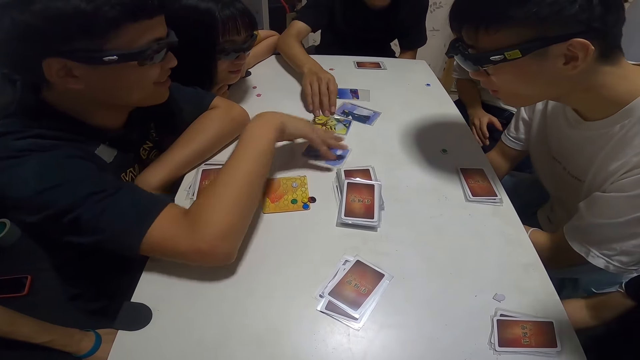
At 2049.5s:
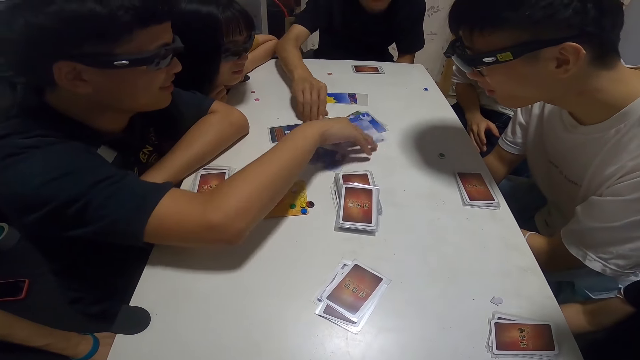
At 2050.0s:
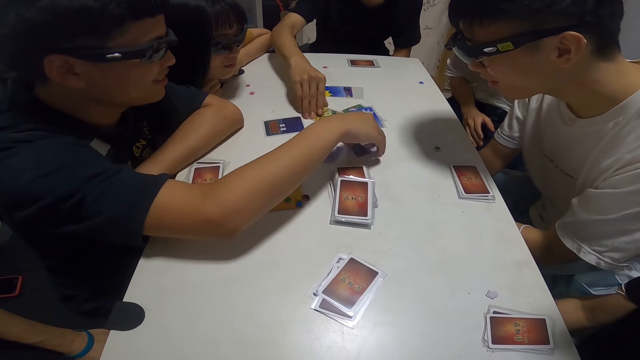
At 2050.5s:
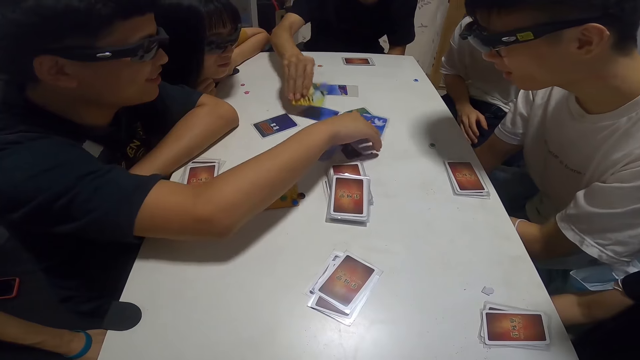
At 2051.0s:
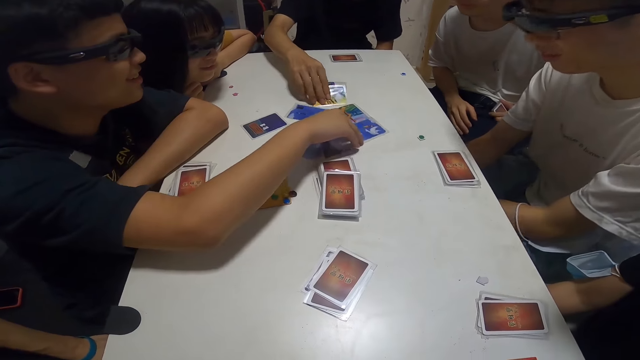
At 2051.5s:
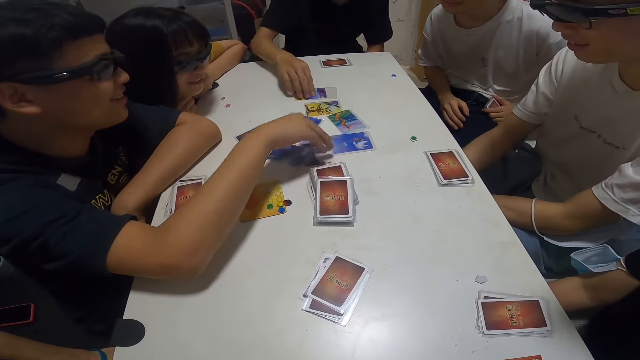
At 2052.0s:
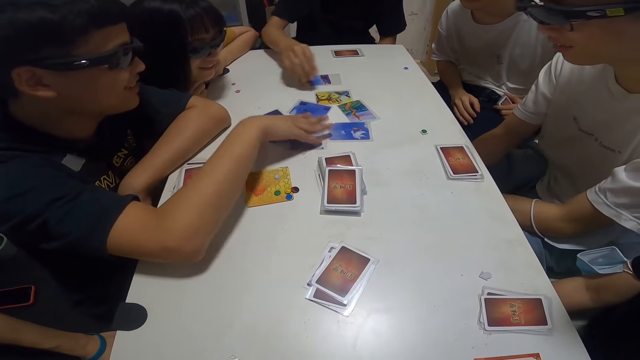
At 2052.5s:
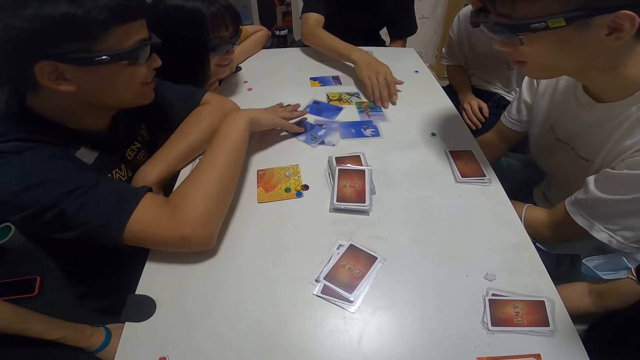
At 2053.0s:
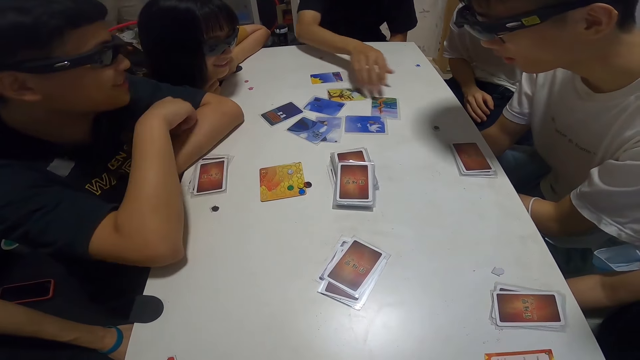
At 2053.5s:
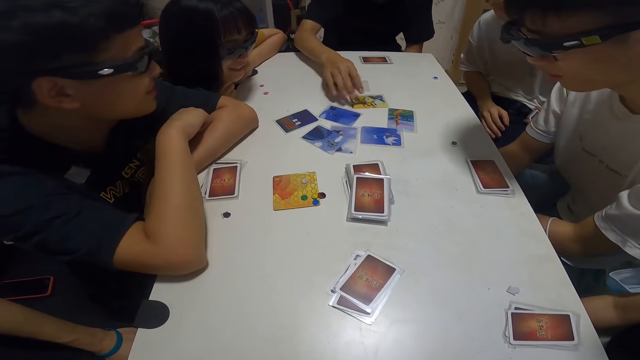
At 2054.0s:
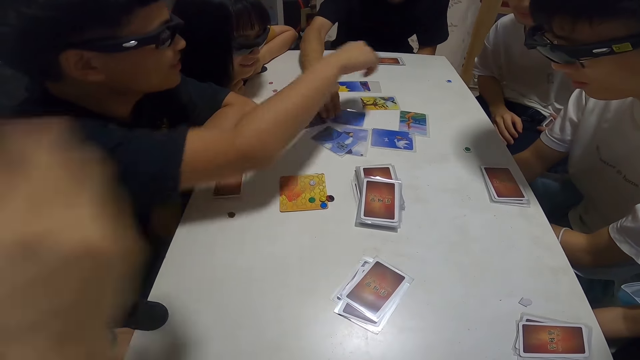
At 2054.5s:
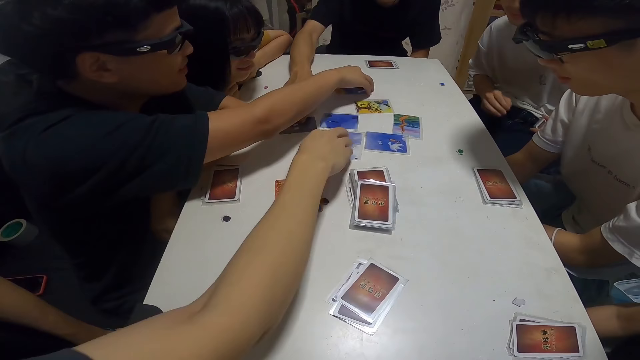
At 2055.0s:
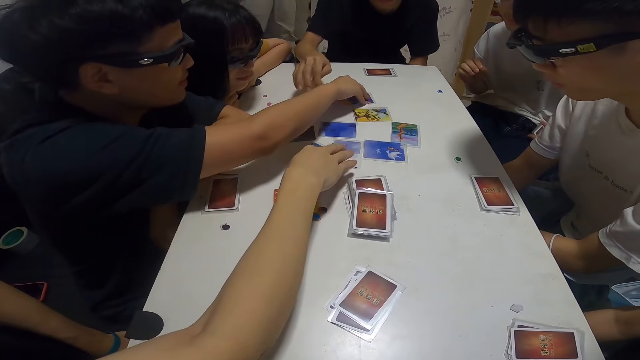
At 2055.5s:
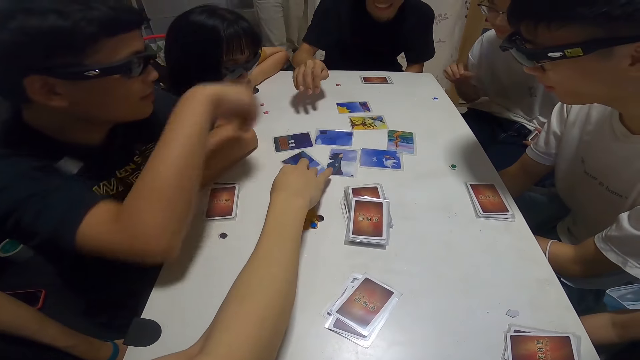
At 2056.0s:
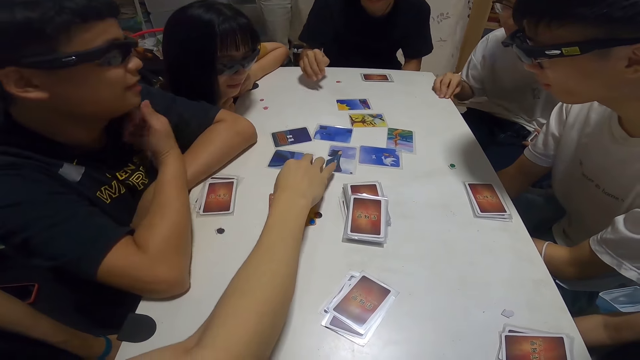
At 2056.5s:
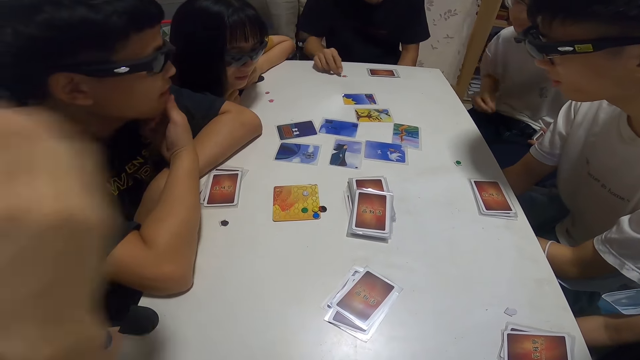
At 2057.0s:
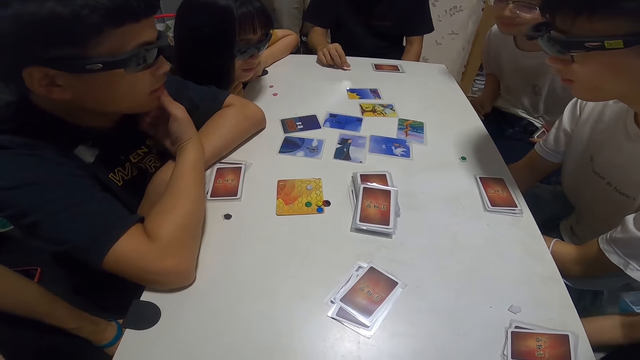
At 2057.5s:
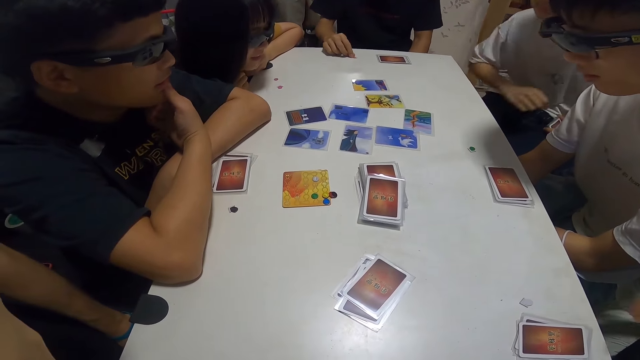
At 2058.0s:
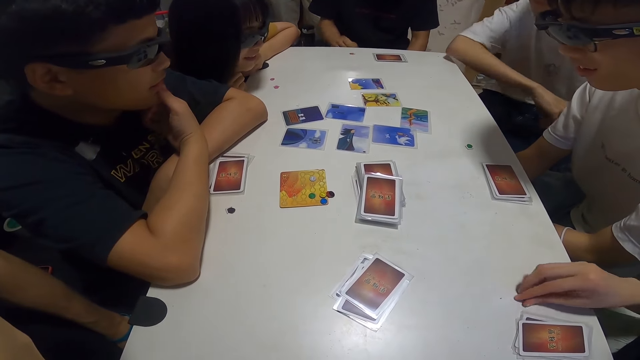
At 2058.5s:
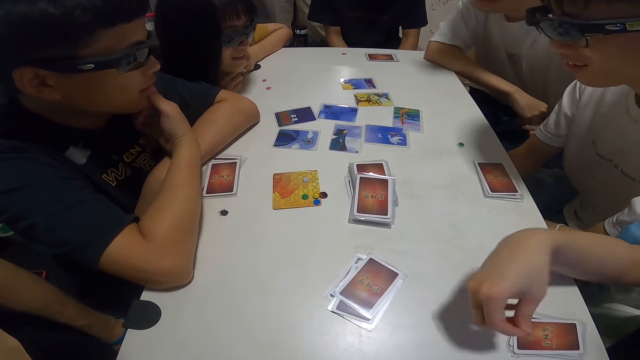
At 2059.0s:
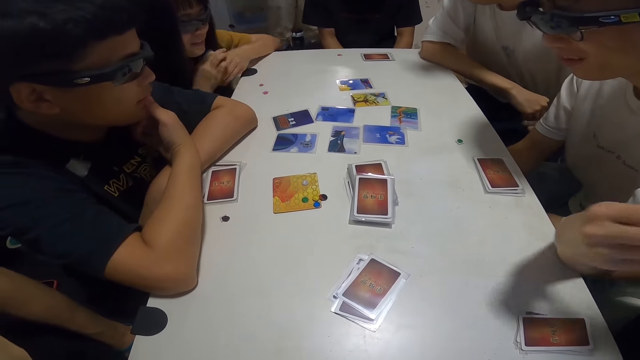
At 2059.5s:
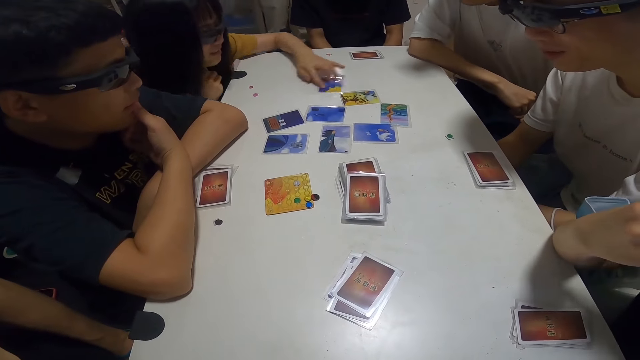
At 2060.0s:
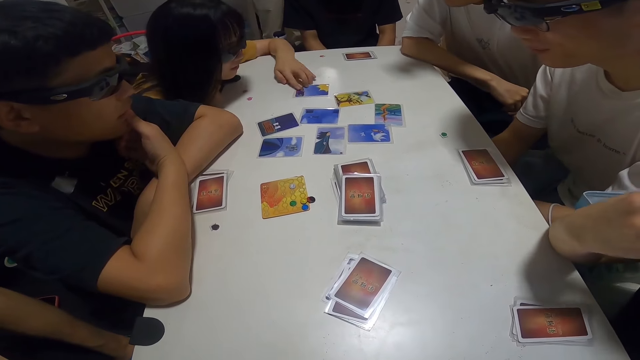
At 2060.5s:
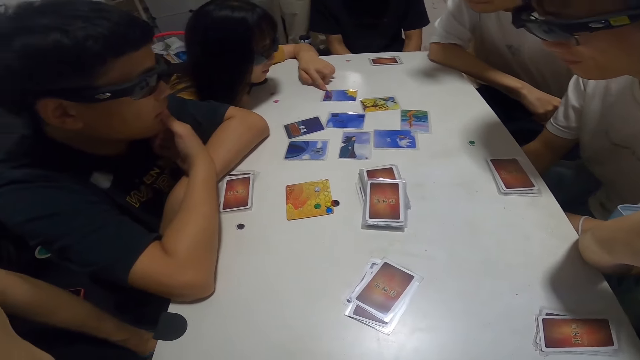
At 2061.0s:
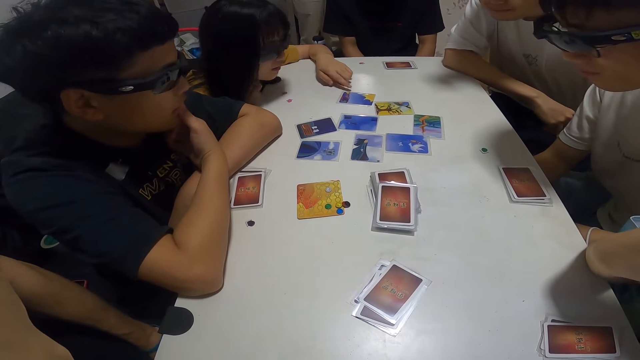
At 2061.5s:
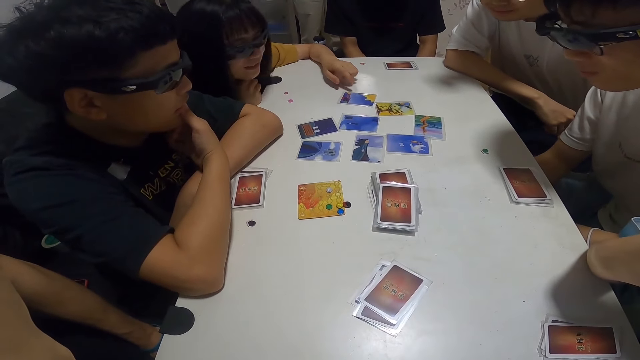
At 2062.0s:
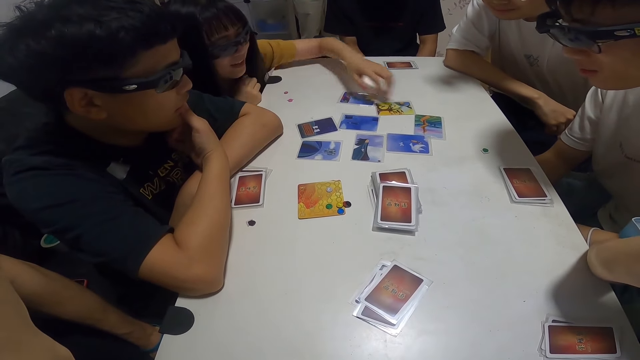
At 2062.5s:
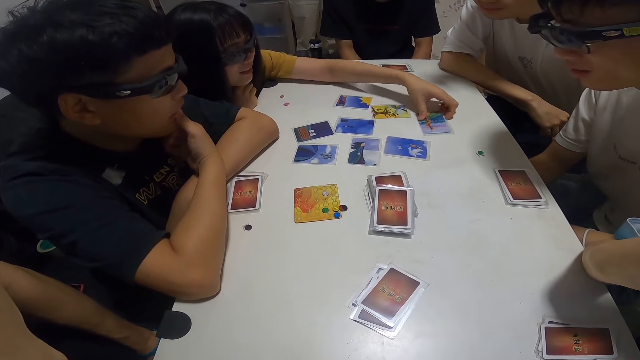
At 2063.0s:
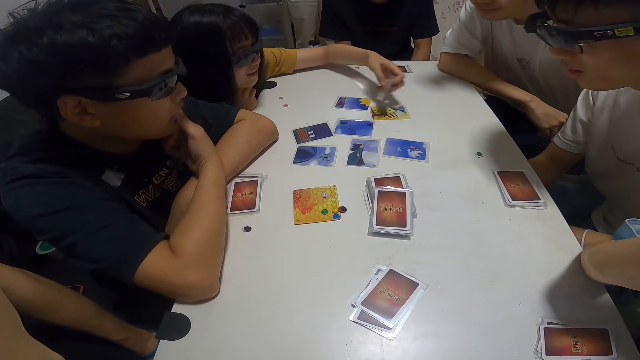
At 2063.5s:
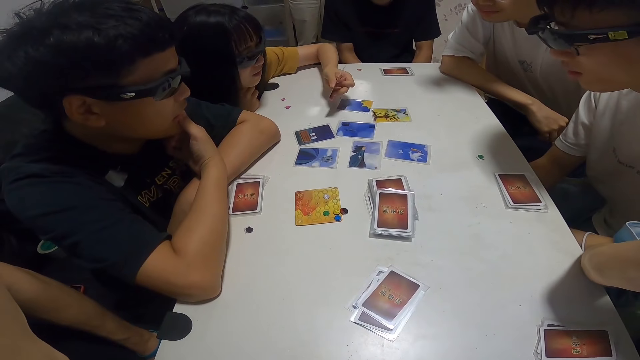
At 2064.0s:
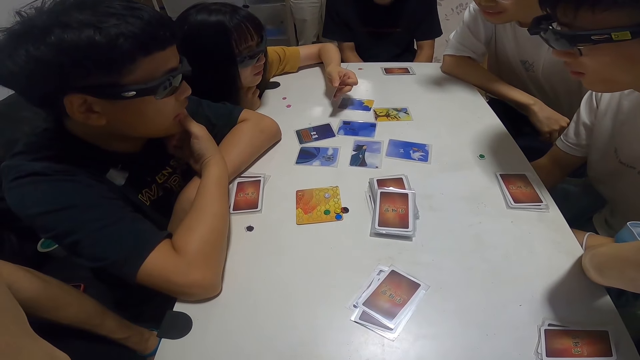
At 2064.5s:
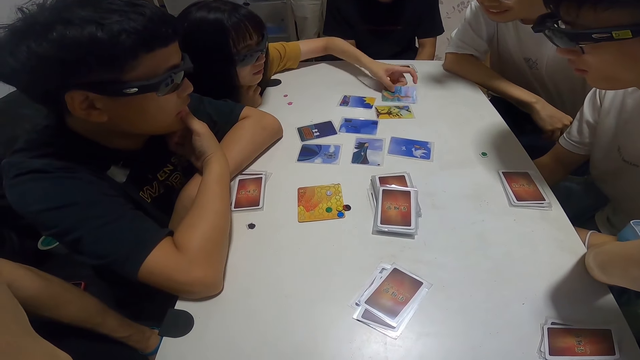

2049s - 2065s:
A lady looks at the cards on the table.

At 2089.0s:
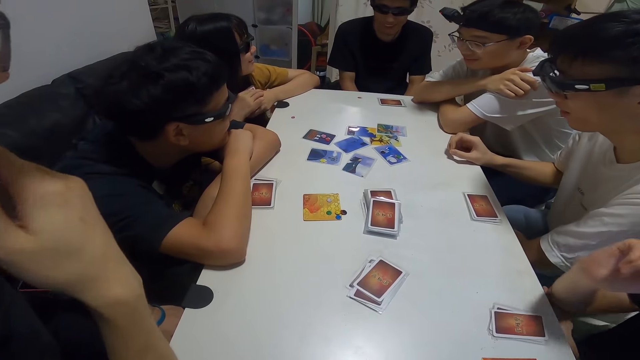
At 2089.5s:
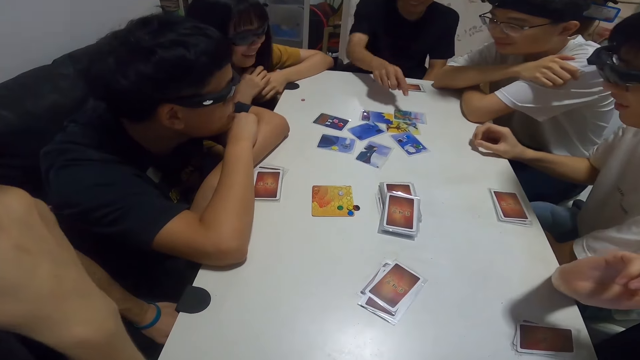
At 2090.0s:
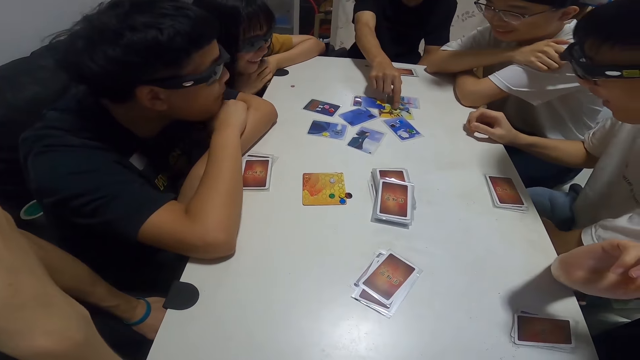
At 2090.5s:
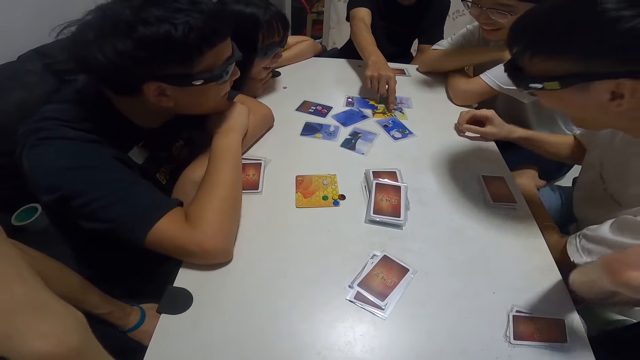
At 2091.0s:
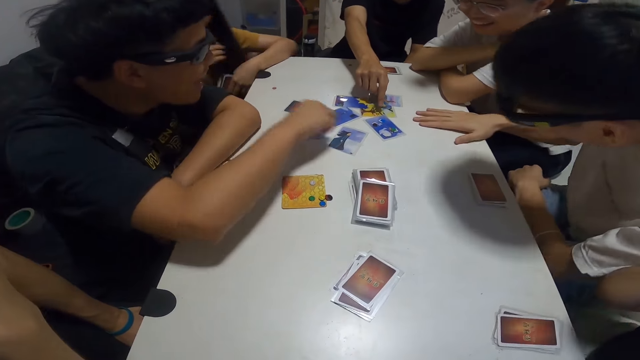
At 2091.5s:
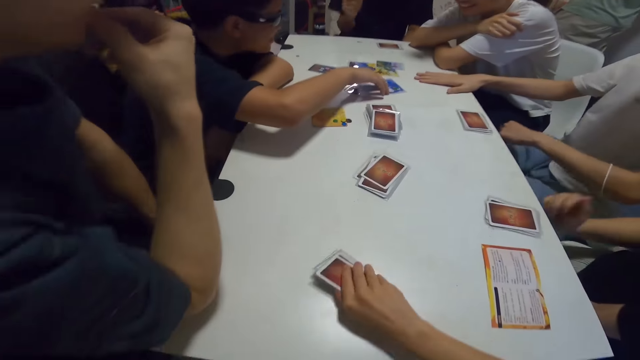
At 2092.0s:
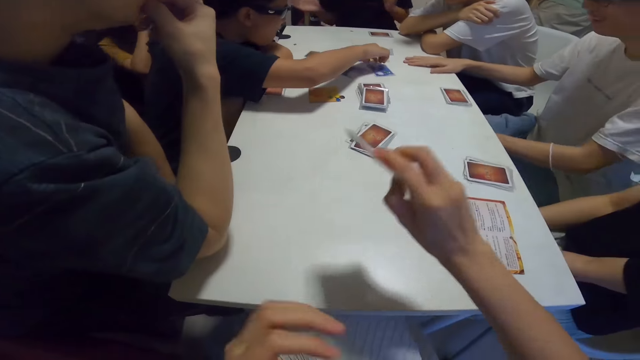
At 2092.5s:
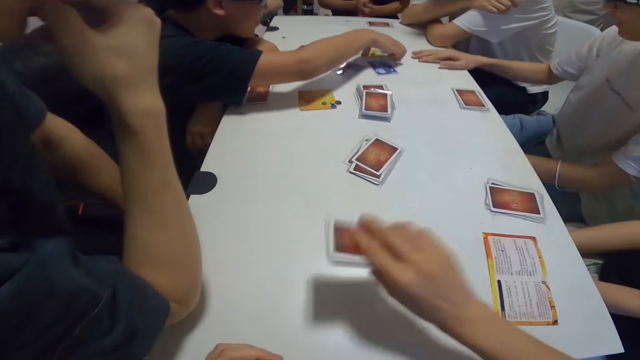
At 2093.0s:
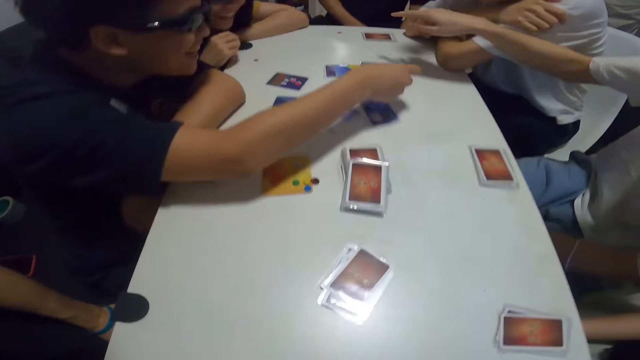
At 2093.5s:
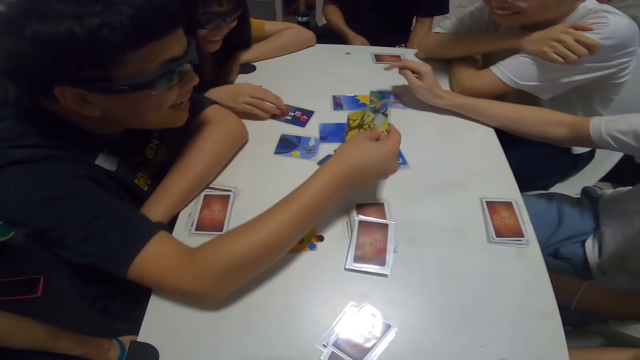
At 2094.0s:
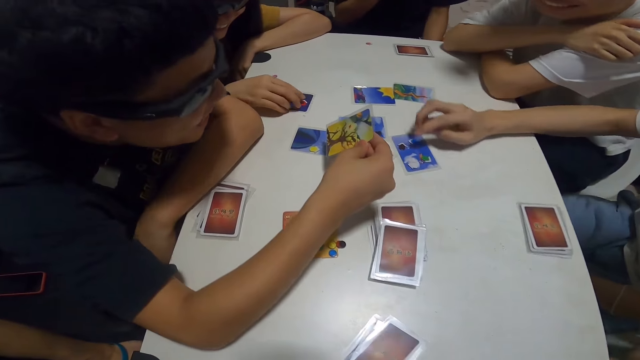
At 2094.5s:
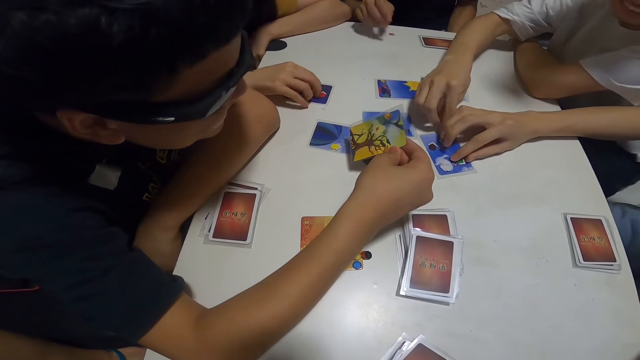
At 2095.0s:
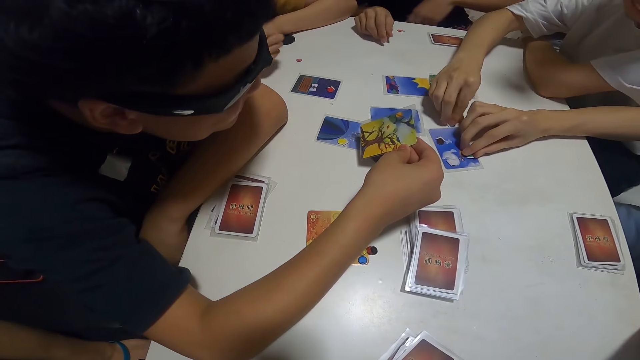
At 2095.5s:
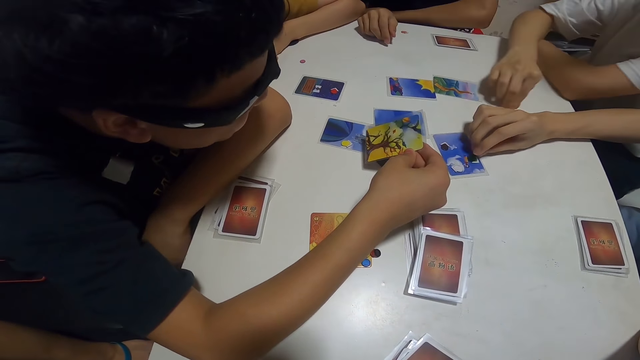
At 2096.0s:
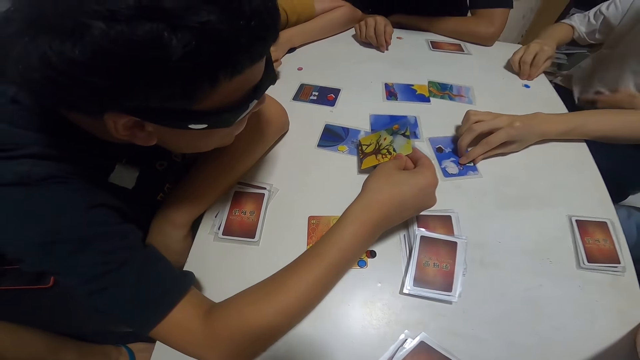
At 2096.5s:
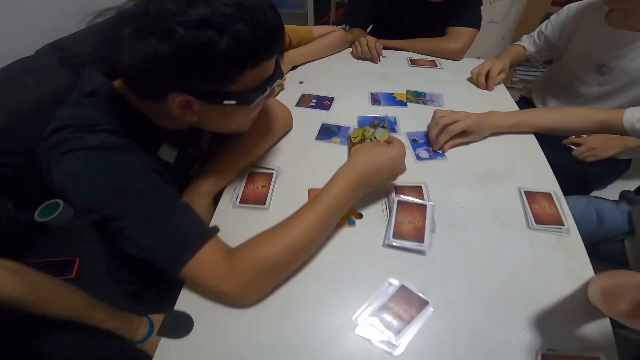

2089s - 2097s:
The camera wearer picks her cards from the table. She slams the cards in her hand on the table.
